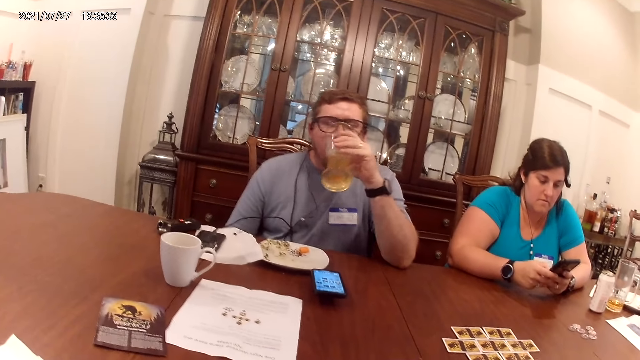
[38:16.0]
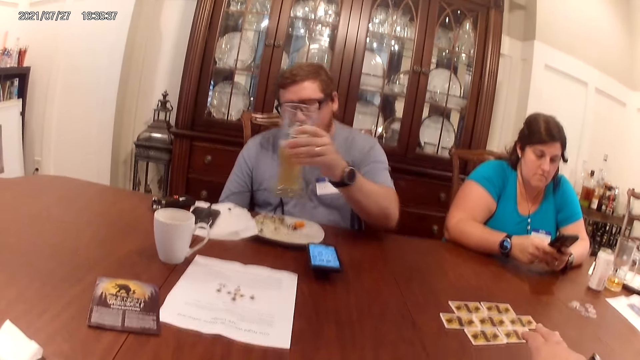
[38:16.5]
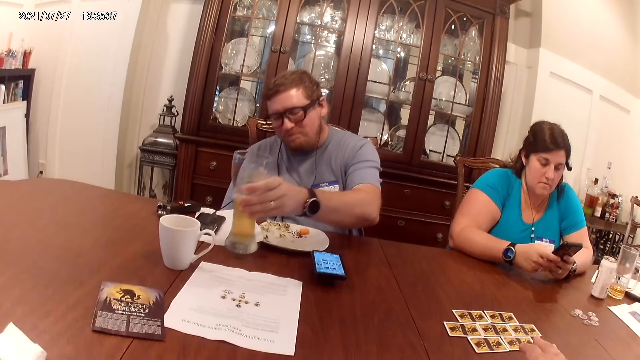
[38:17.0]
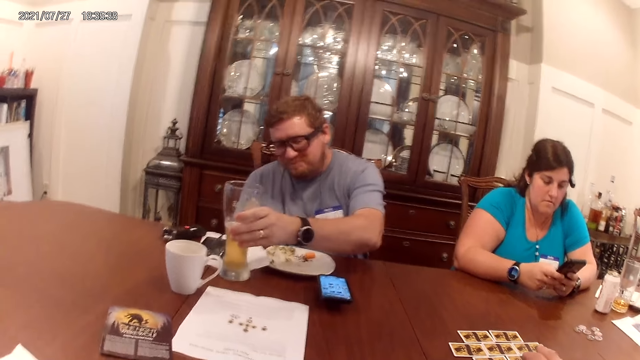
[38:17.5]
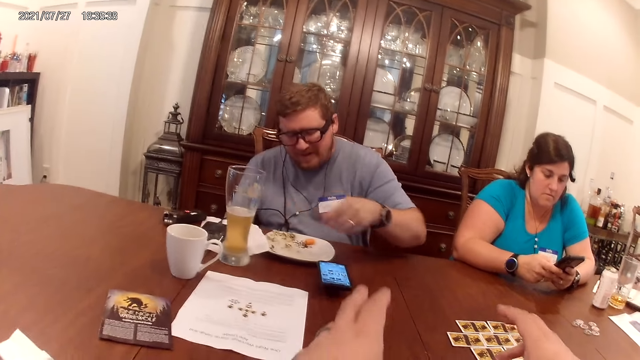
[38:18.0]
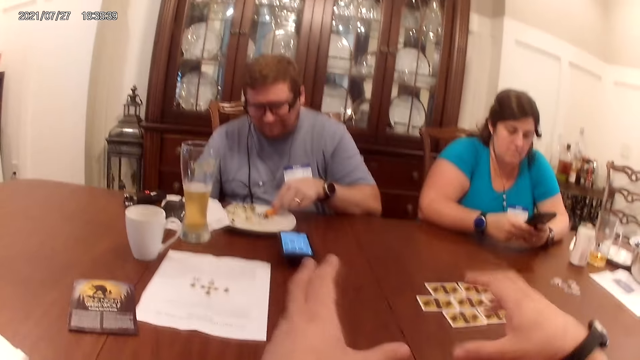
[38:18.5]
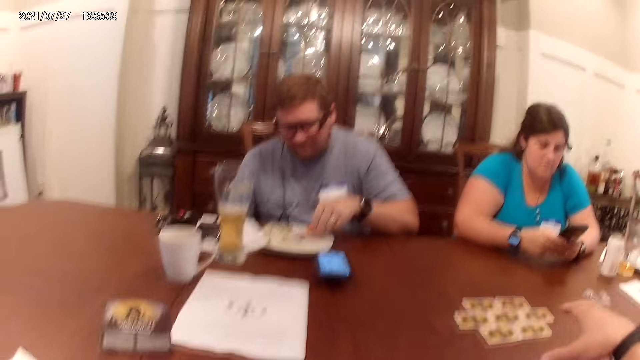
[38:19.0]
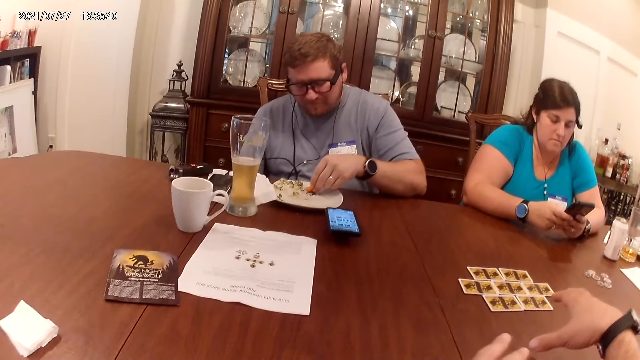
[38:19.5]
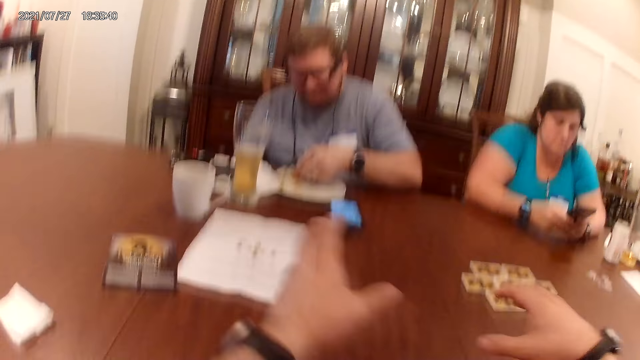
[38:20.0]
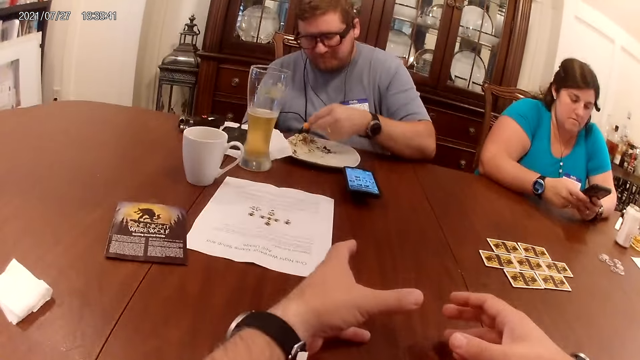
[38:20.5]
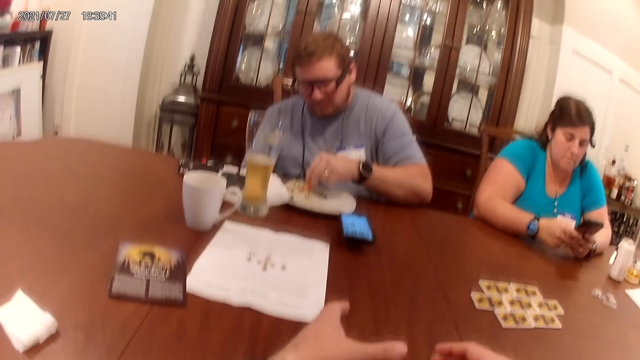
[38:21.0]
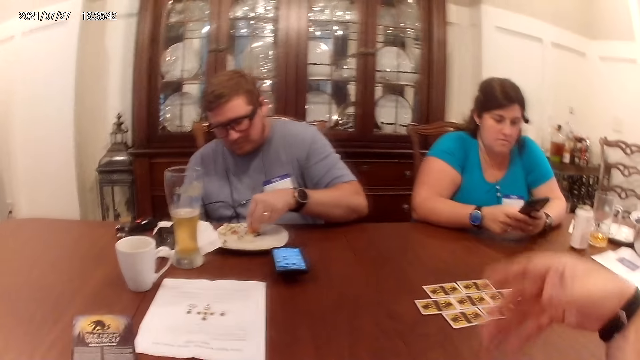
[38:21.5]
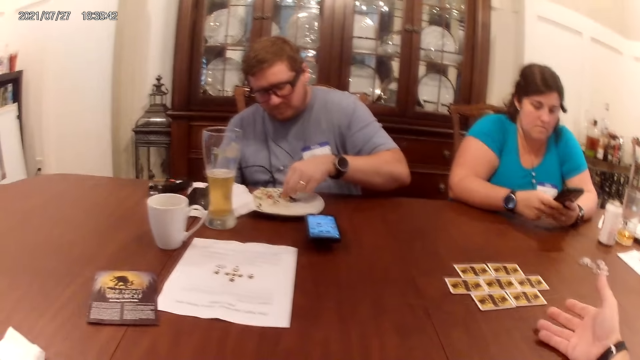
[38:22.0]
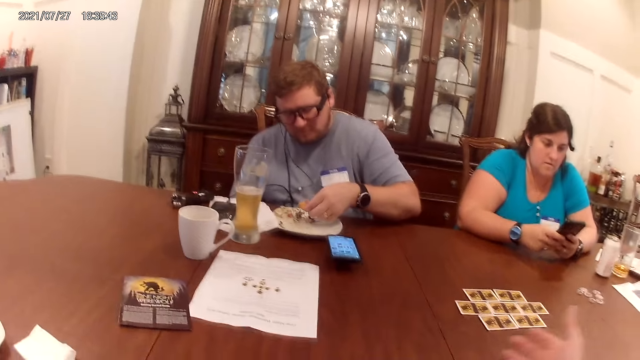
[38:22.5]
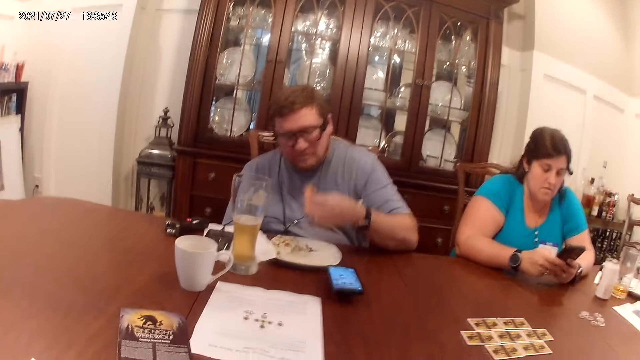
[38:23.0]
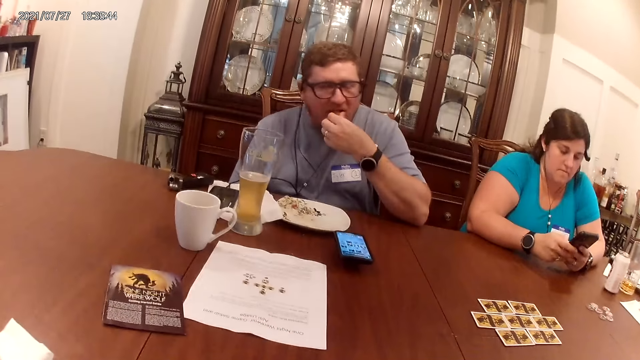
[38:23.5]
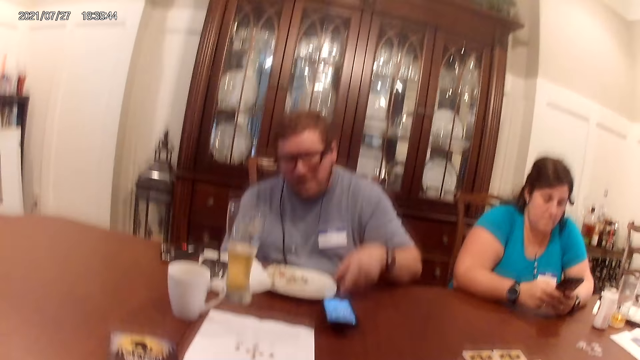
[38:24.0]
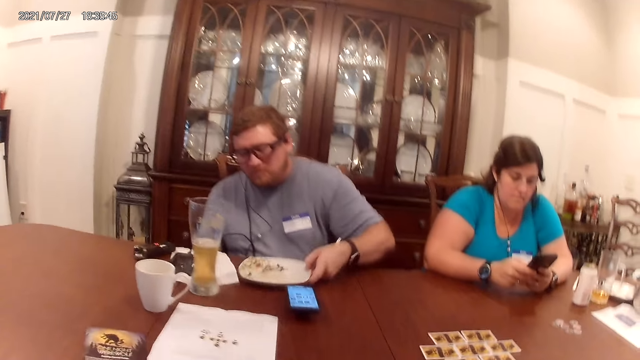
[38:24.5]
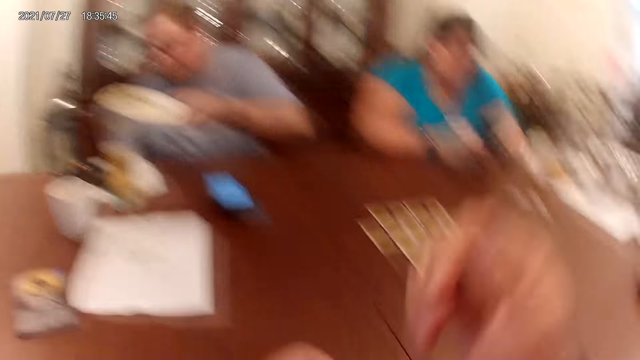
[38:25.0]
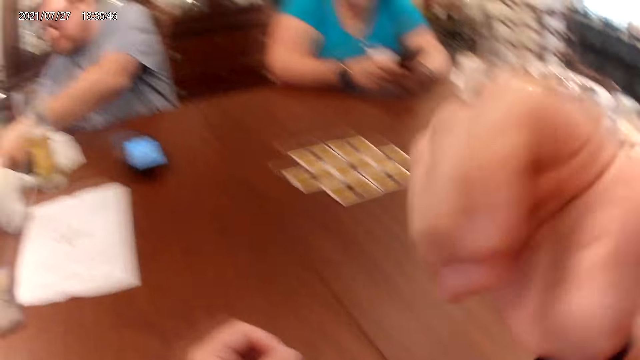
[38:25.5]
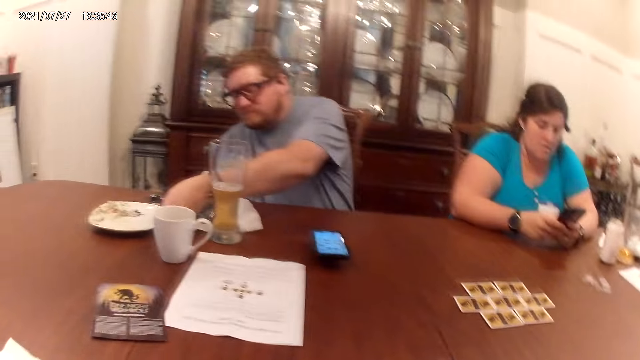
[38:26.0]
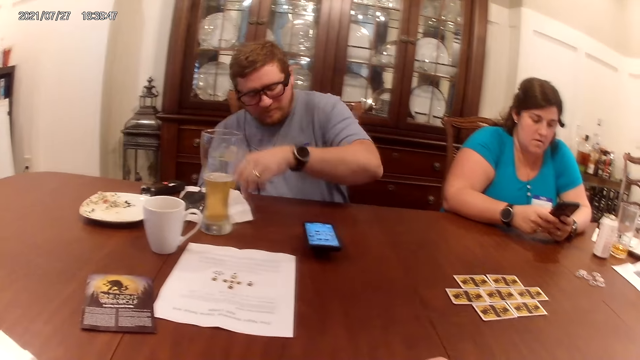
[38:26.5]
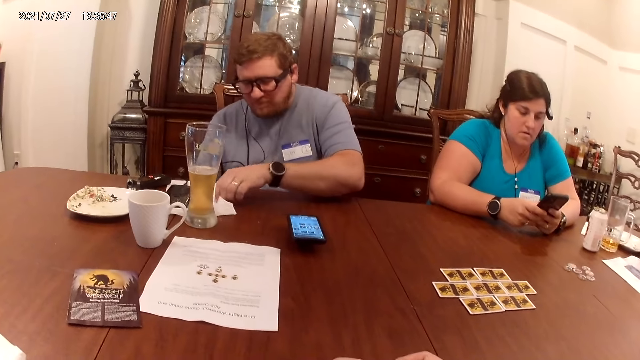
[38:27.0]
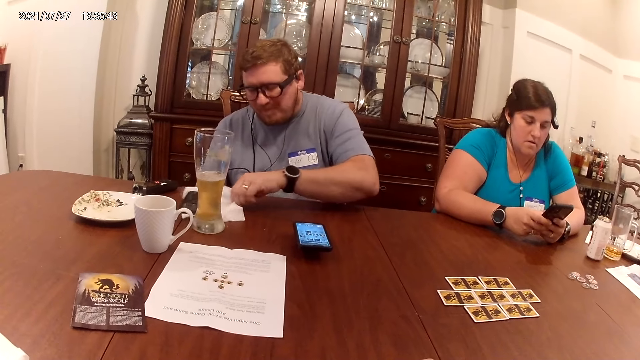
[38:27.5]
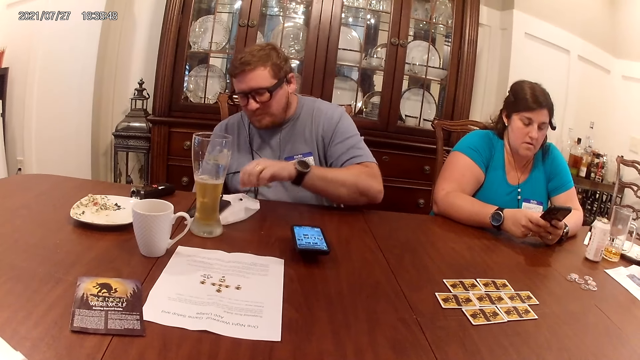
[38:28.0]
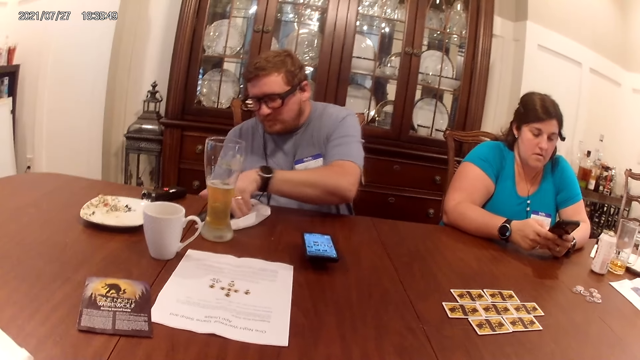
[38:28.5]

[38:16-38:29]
The man drops the cup on the table. The camera wearer eats the food. Another man picks a fruit on a plate on the table with his left hand. The other man eats the fruit in his left hand. The first man picks the plate. The first man moves the plate on the table with his left hand, drops the plate, and wipes his hands on a napkin on the table. The camera wearer touches the serviette on the table. The first man picks the cellphone.

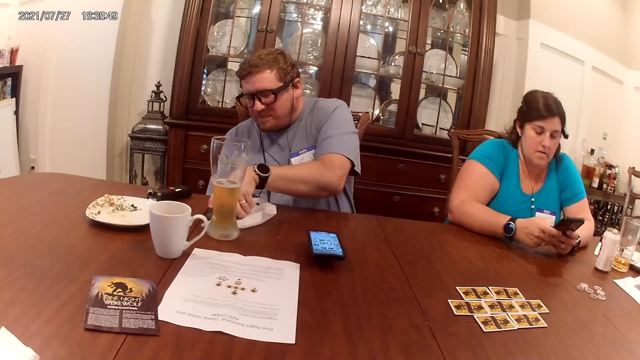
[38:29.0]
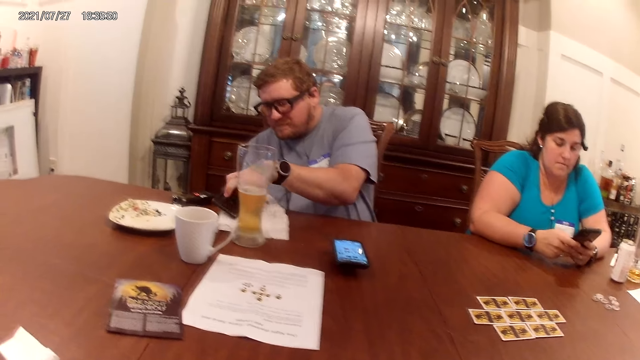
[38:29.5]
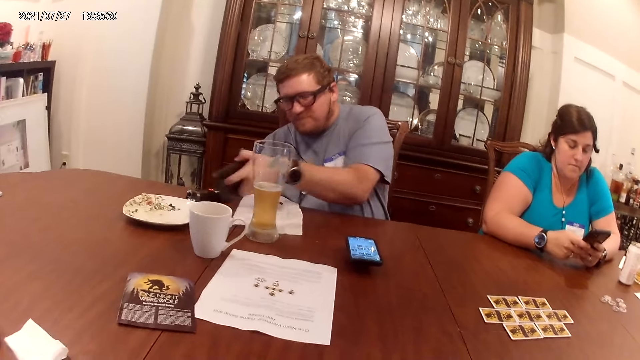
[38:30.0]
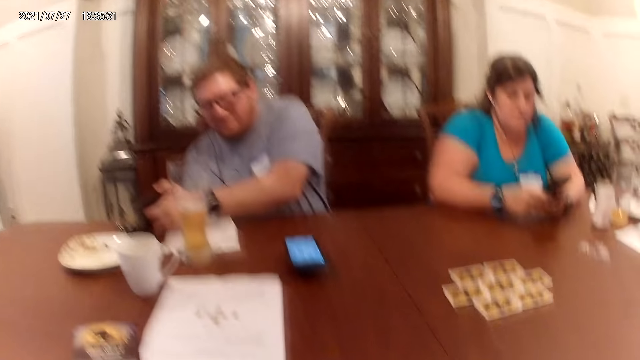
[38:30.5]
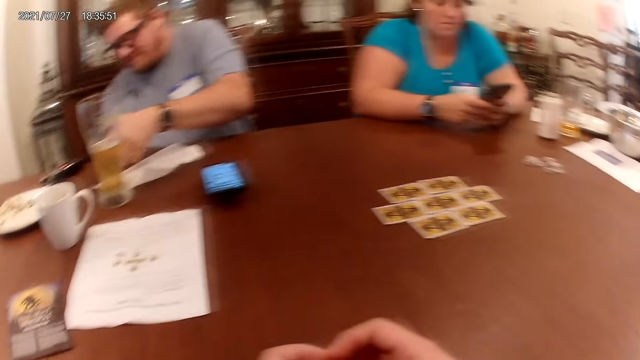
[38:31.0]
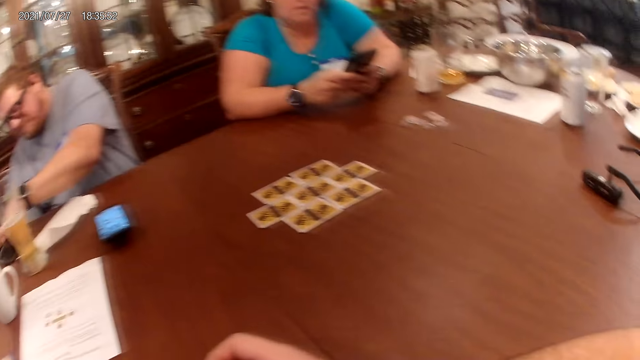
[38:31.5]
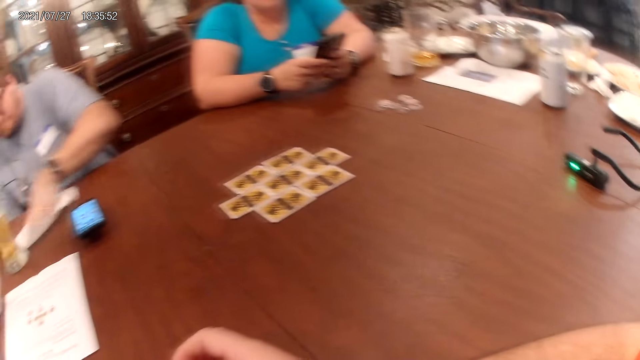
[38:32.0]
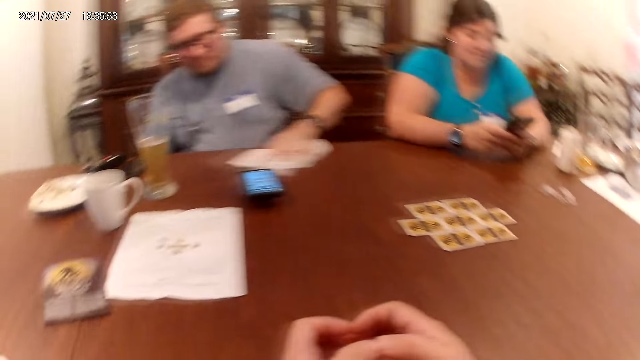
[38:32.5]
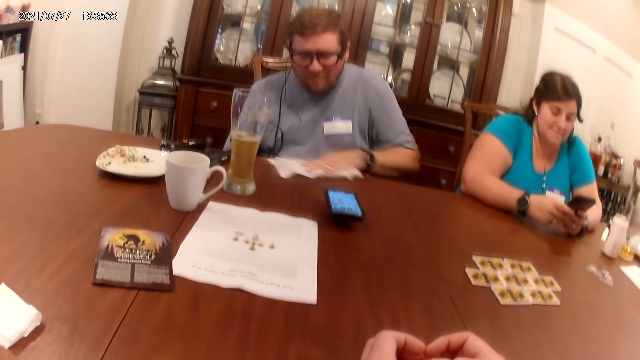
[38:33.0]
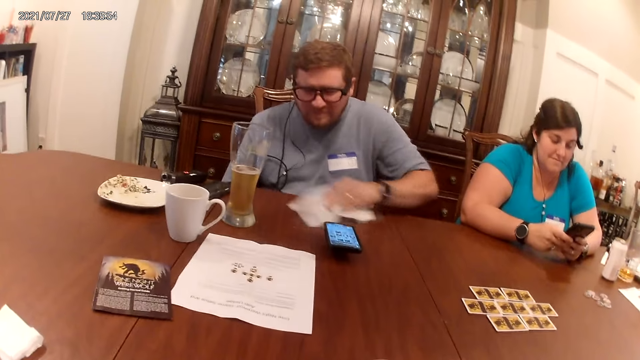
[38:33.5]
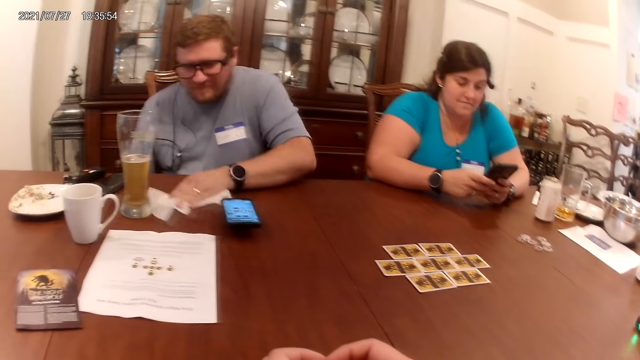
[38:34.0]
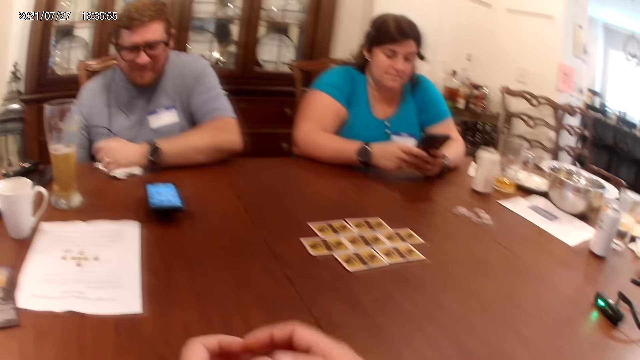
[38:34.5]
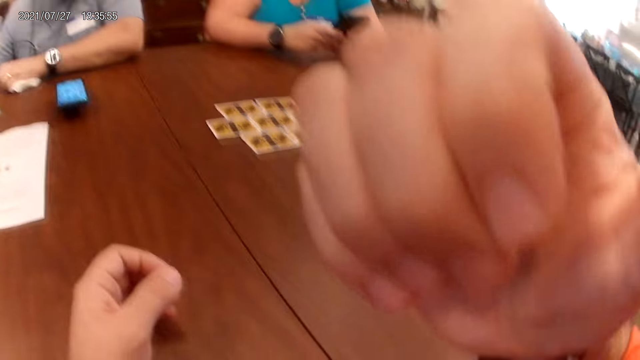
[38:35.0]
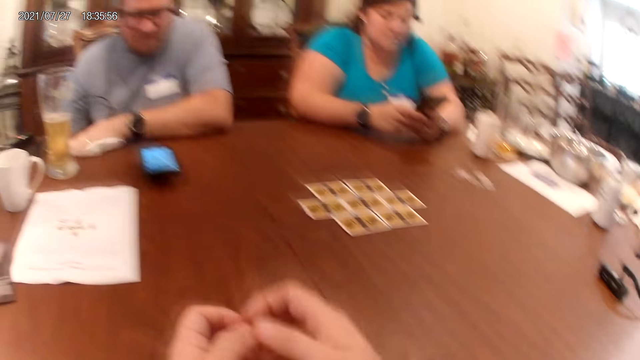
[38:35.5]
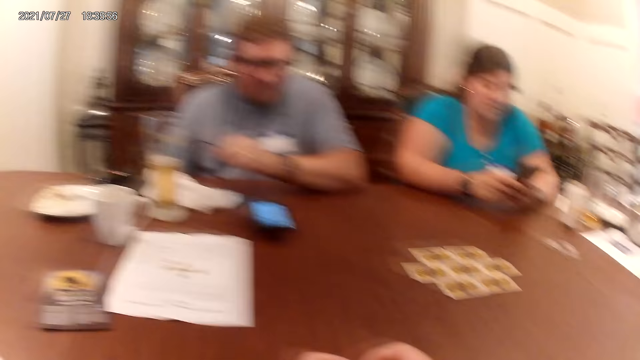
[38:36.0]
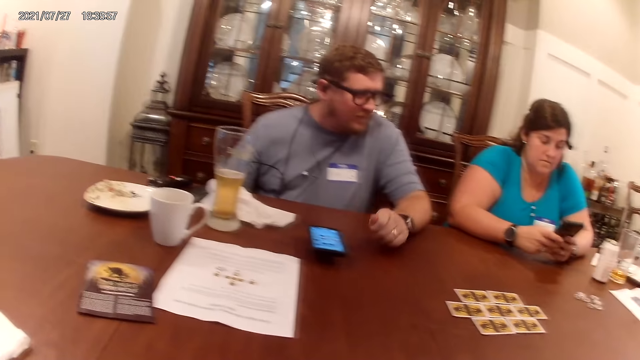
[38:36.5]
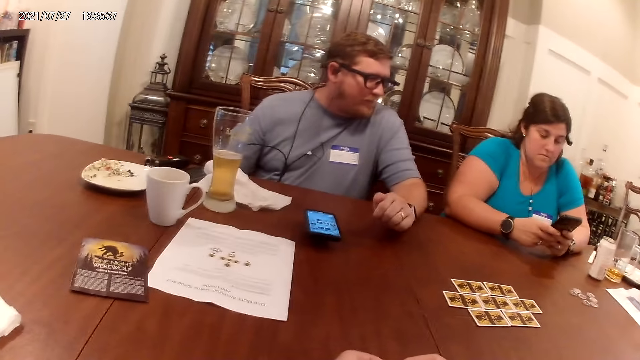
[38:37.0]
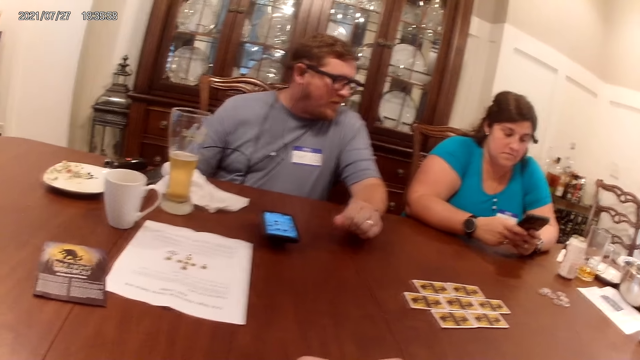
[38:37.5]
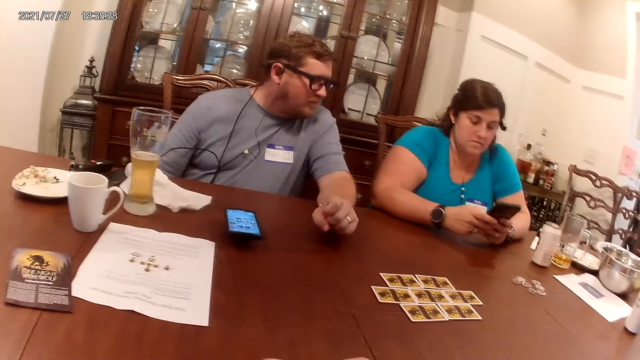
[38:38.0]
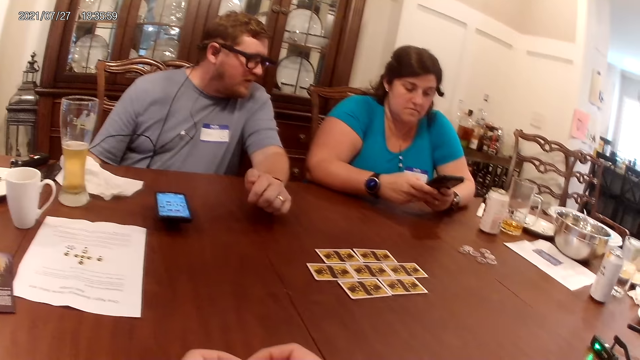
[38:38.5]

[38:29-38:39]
The man moves the phone from the napkin to the table with his left hand. The man drops the cellphone. The man cleans the table with the napkin. The camera wearer touches his face.
